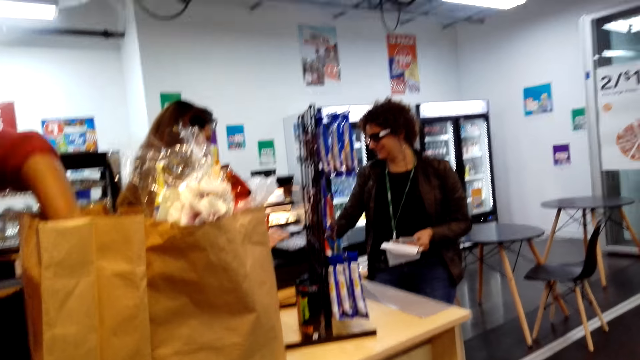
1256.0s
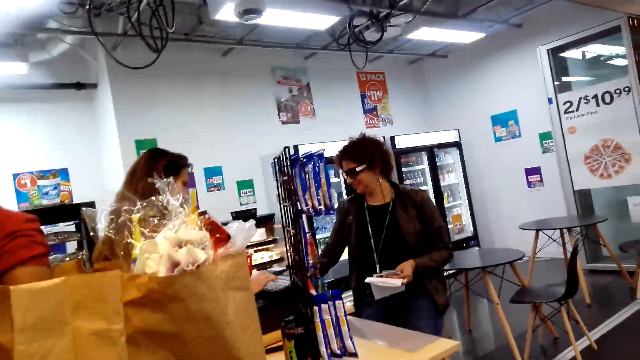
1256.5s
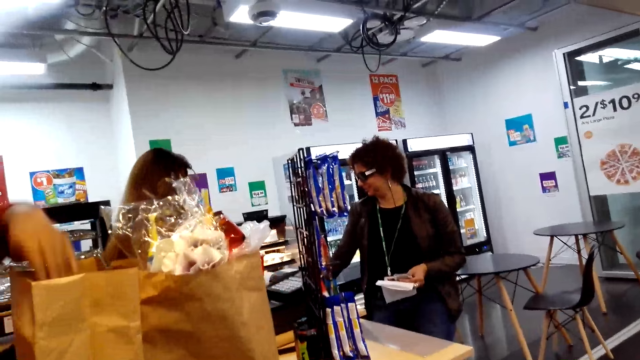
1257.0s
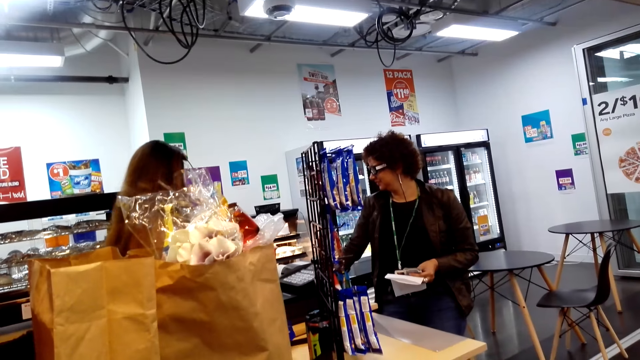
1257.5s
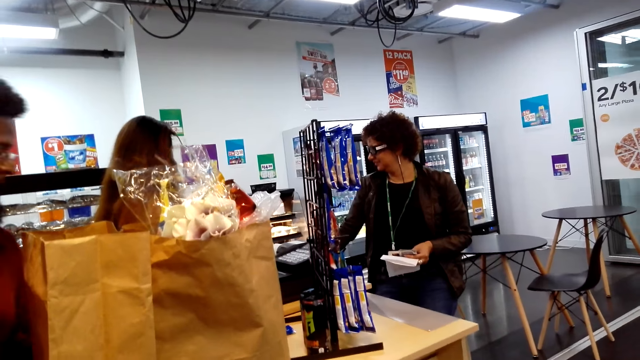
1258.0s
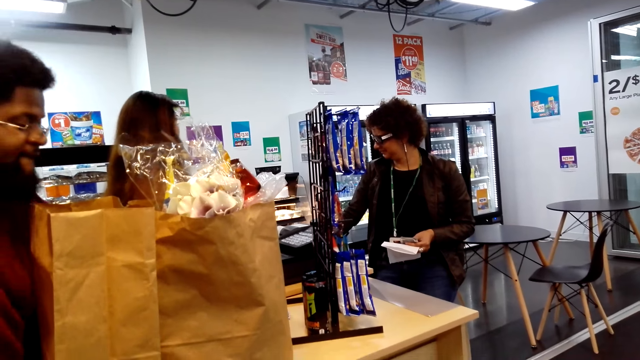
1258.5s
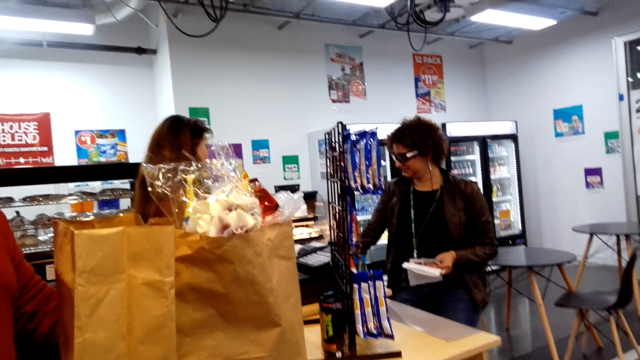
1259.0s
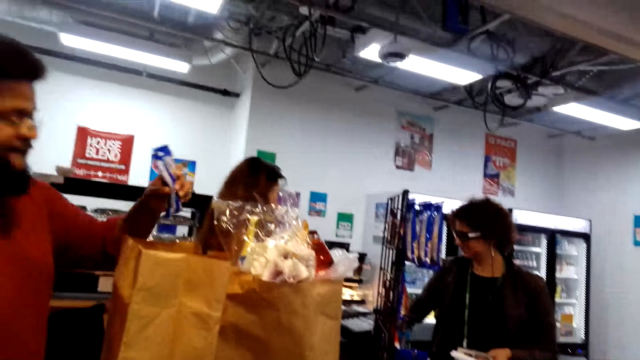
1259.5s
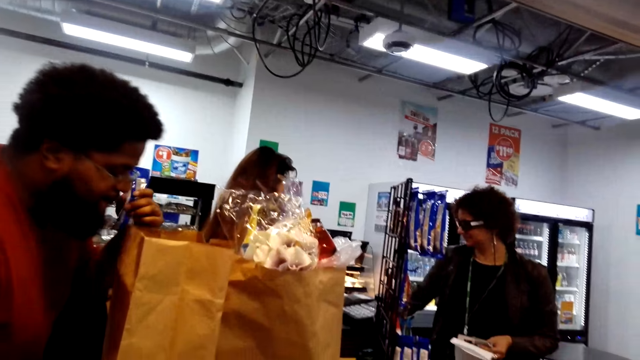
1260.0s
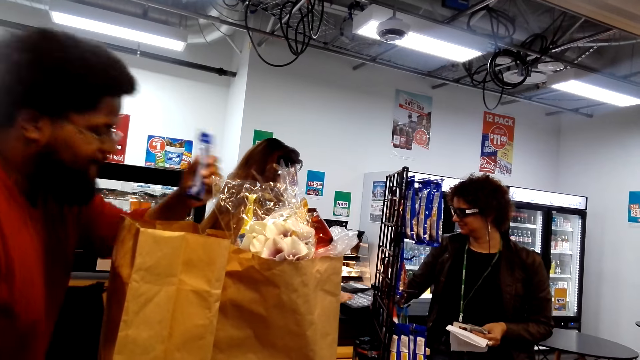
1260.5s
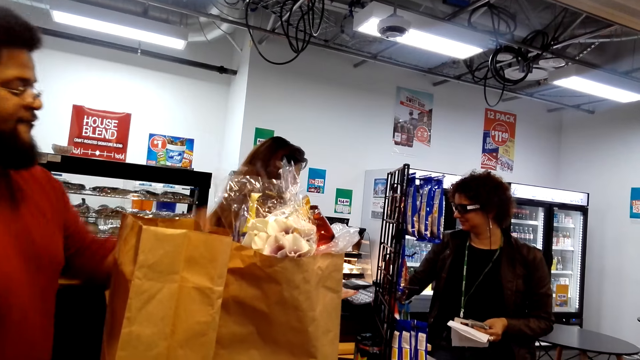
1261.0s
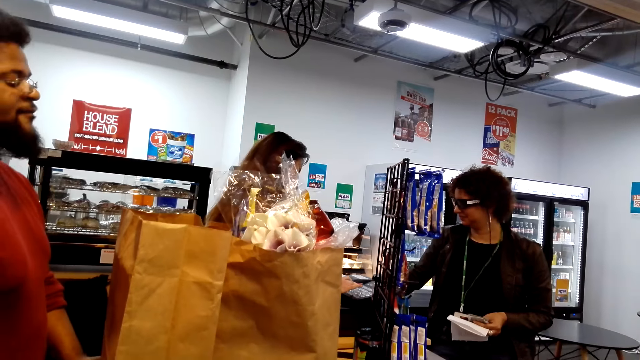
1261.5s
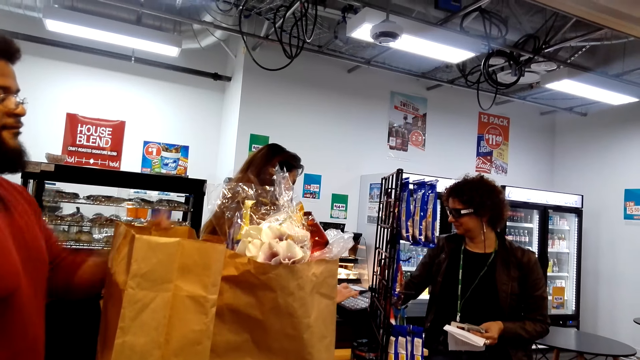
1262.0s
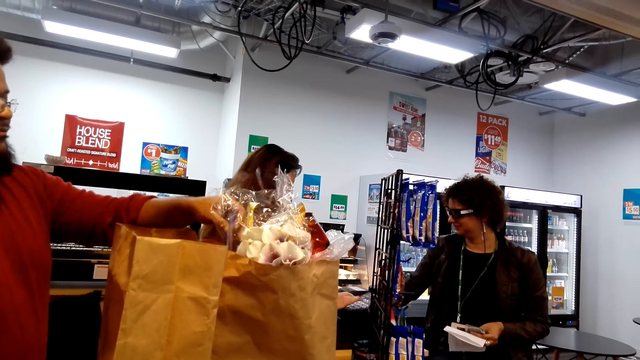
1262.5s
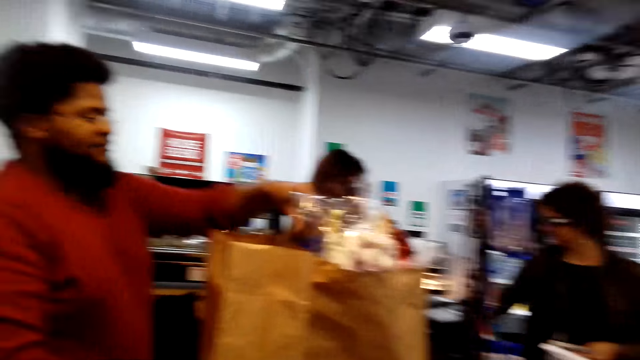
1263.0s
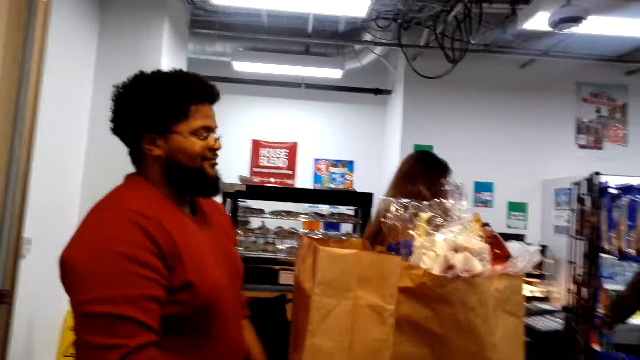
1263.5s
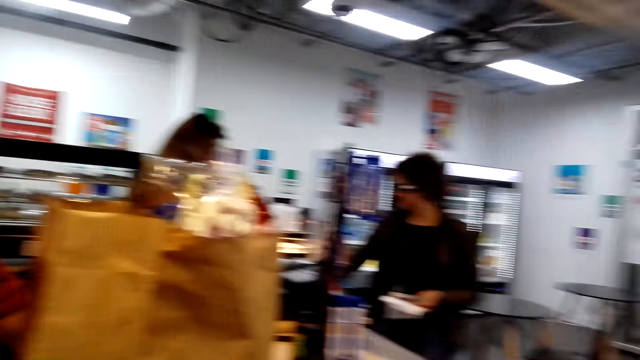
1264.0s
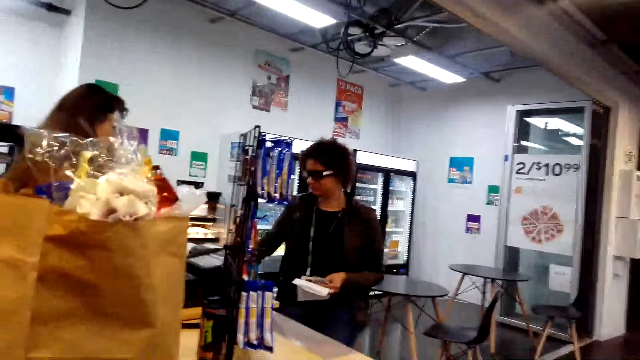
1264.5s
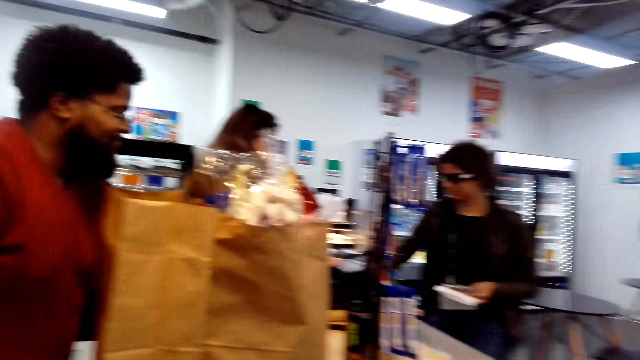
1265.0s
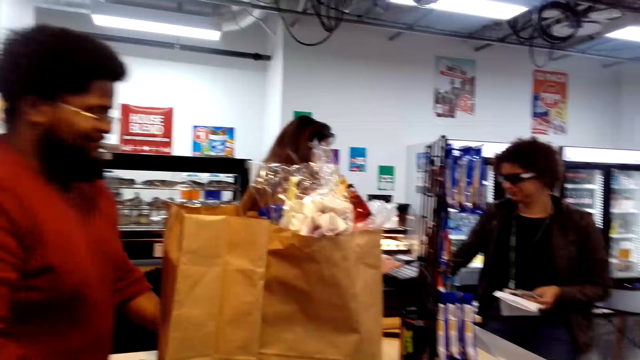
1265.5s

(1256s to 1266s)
A man puts the item in the brown paper bag. A cashier presses on the billing machine. The man looks into the brown paper bag and puts the item in the brown paper bag. The cashier presses on the billing machine.

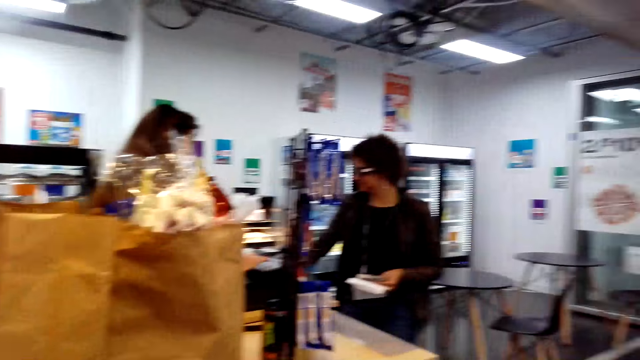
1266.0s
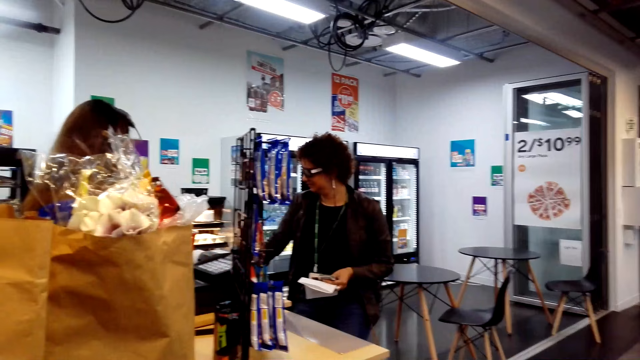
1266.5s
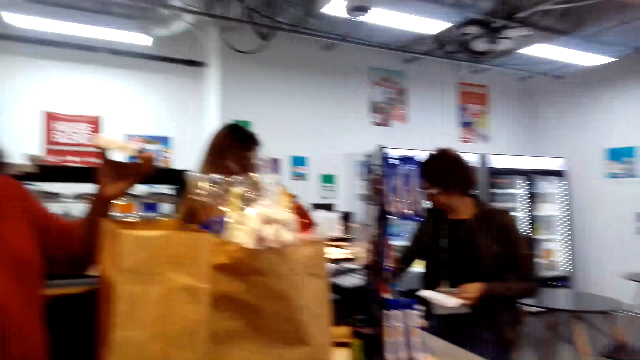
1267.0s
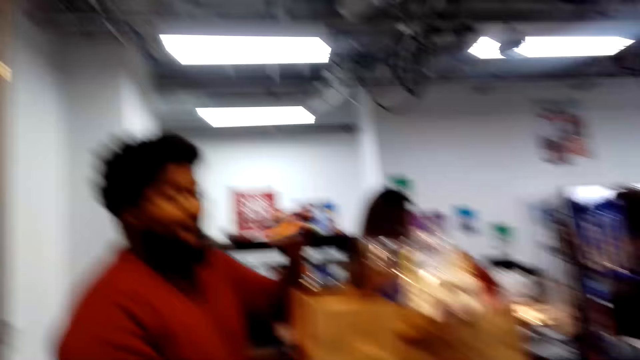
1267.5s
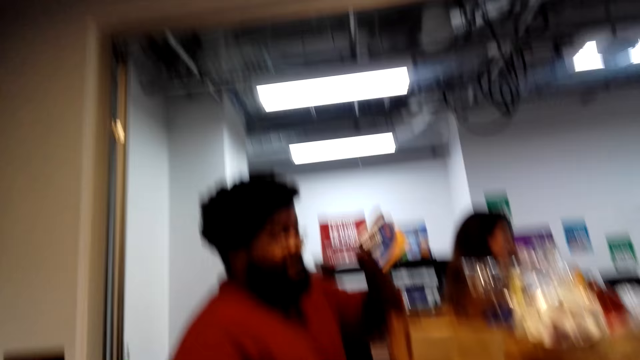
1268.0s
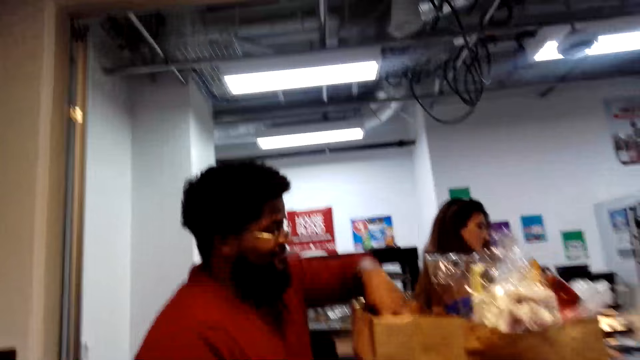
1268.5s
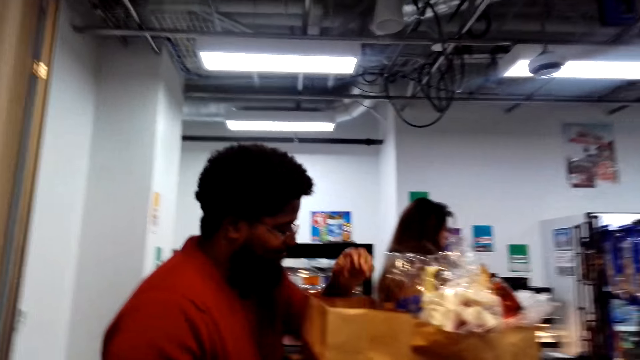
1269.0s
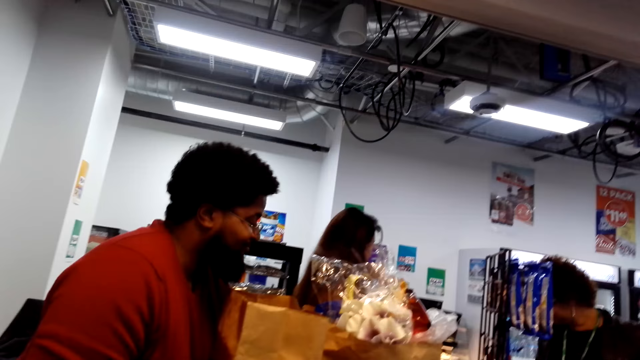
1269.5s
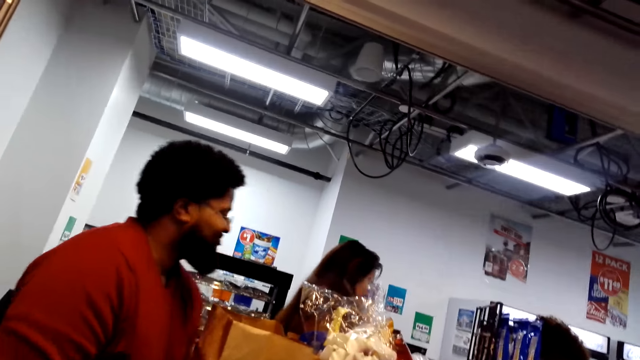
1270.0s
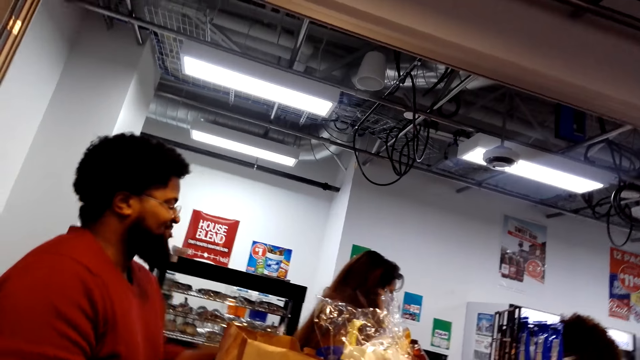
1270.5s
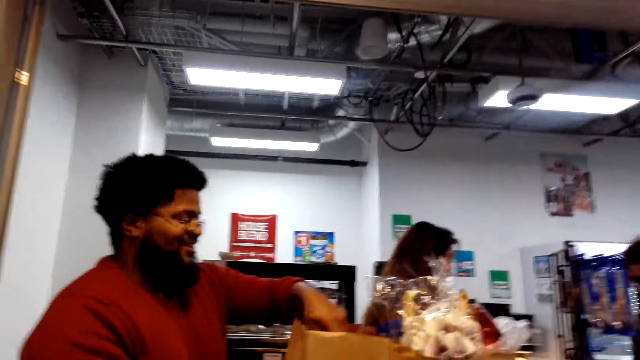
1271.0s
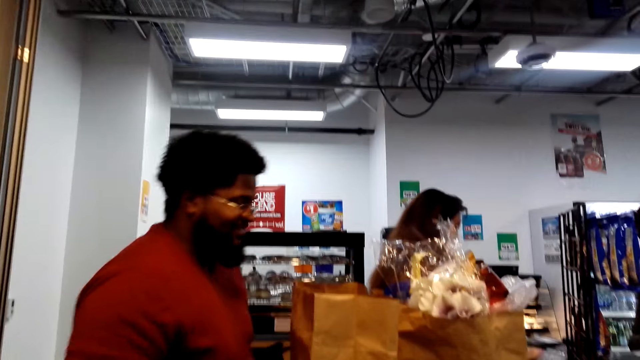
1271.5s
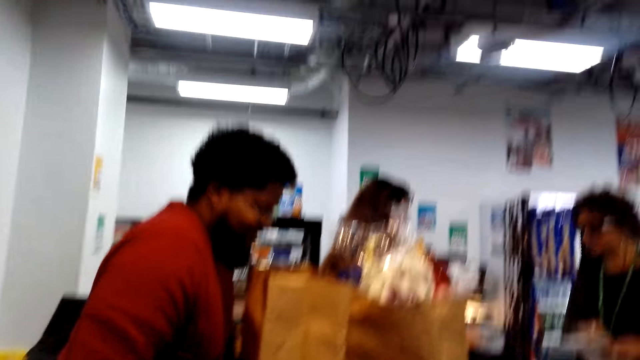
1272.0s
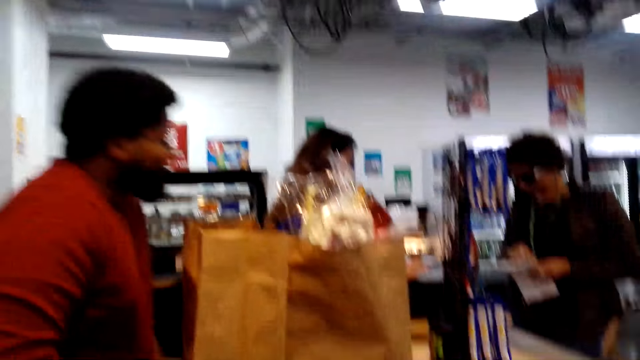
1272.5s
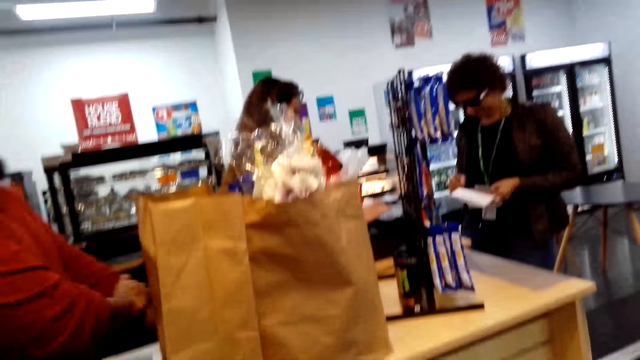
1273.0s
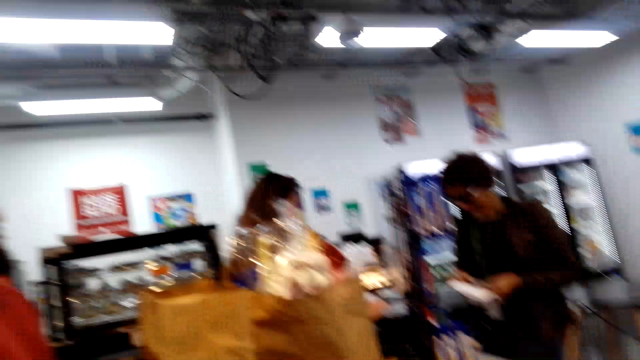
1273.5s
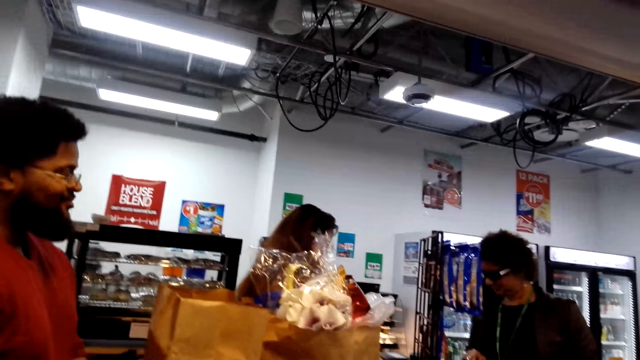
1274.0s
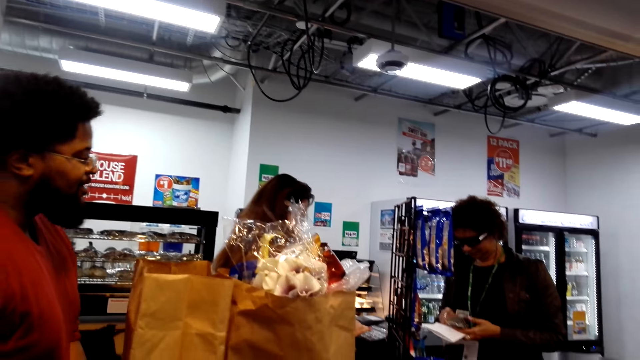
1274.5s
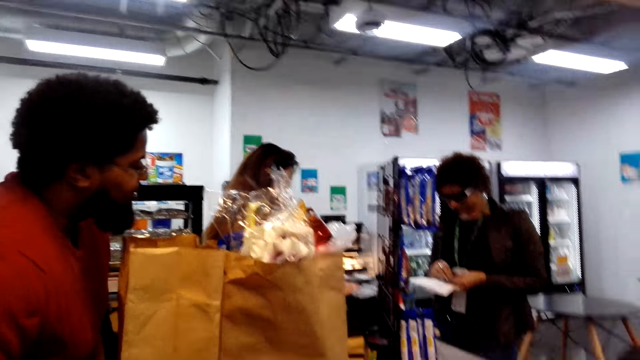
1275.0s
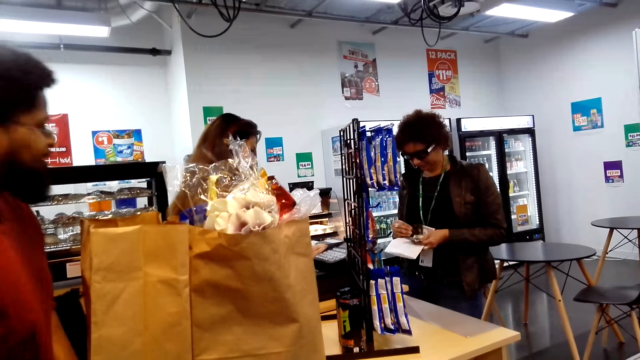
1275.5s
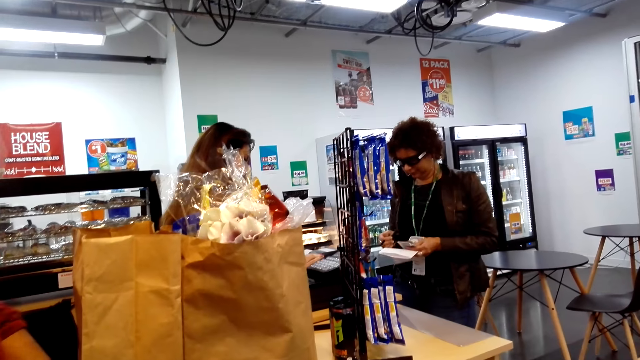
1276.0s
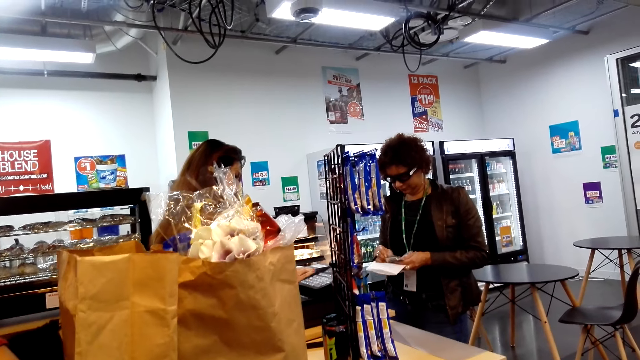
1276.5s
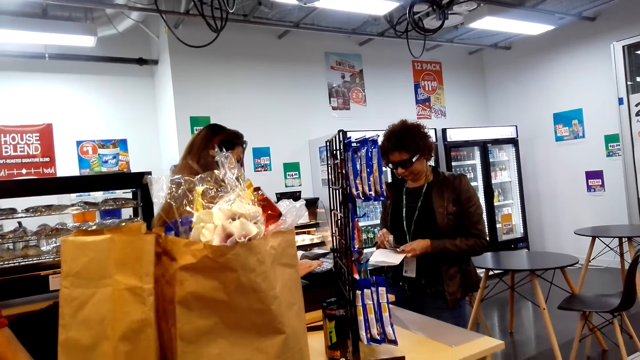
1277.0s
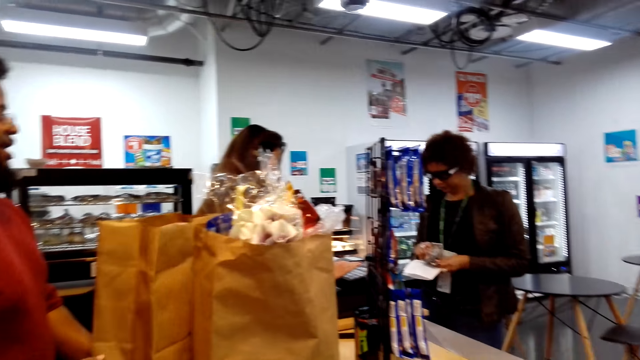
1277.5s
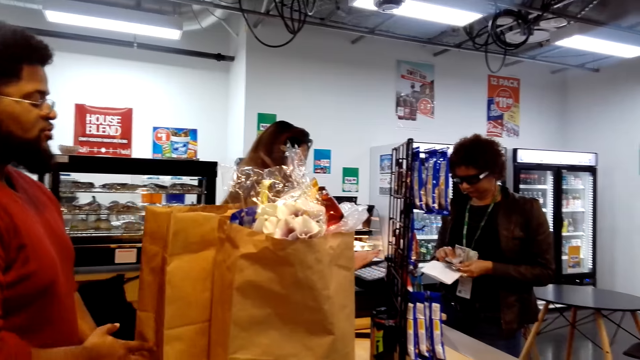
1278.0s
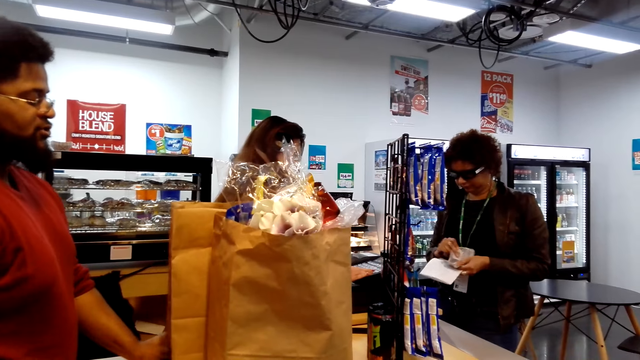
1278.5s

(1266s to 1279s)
A man puts the item in the brown paper bag. A woman counts money. The man pulls the sleeves of his sweatshirt and pushes the brown paper bag. A cashier presses on the billing machine.
